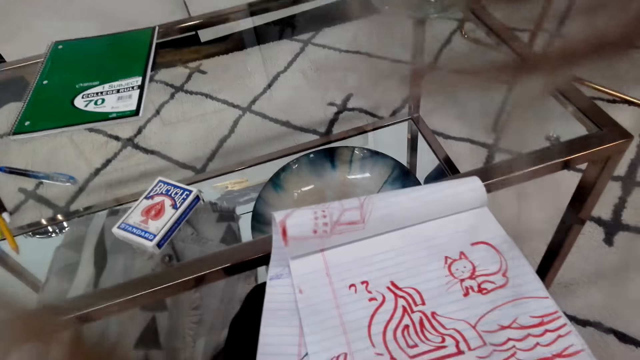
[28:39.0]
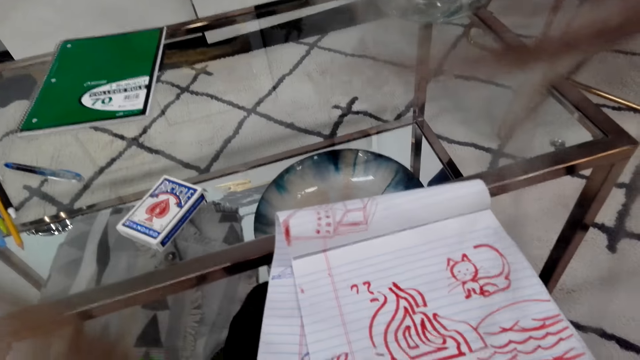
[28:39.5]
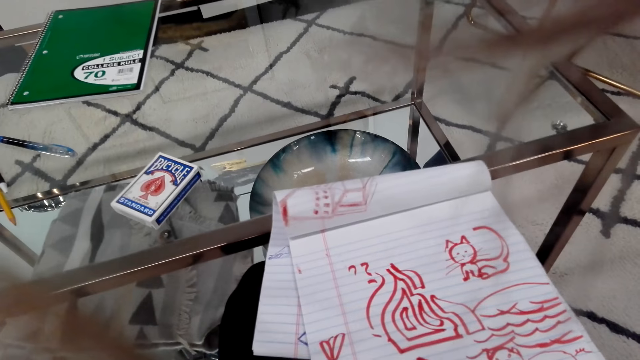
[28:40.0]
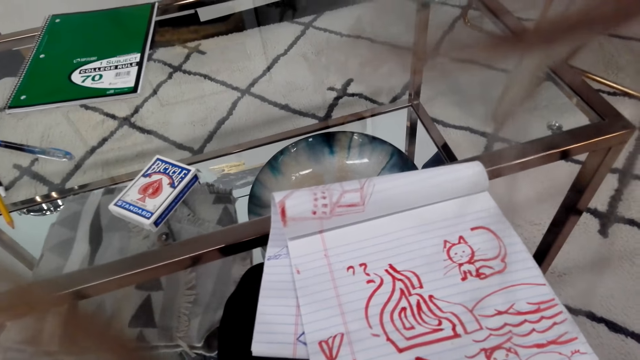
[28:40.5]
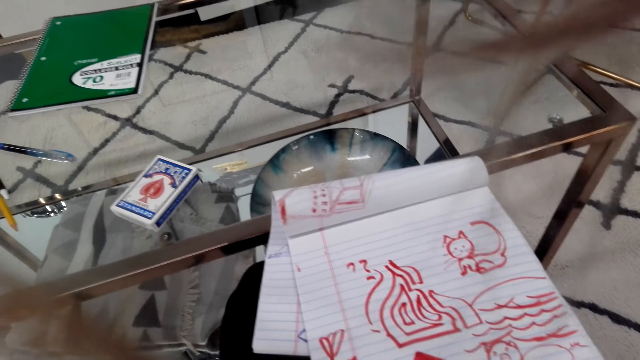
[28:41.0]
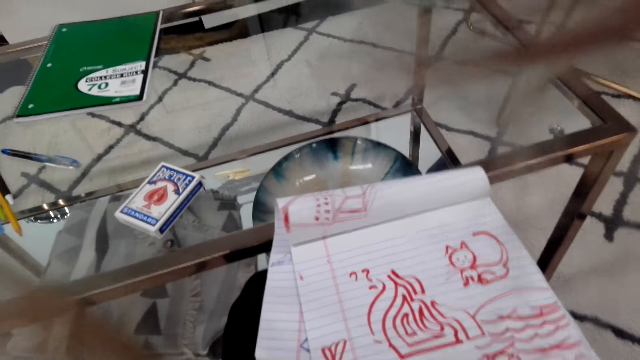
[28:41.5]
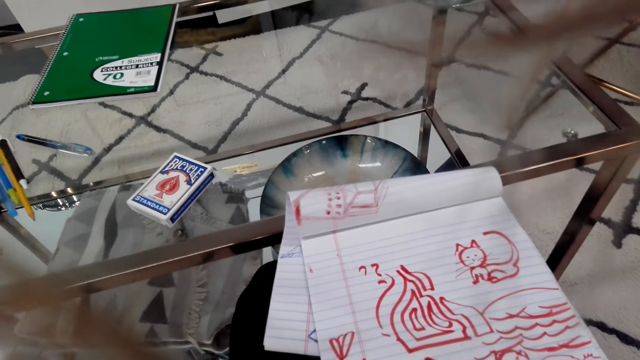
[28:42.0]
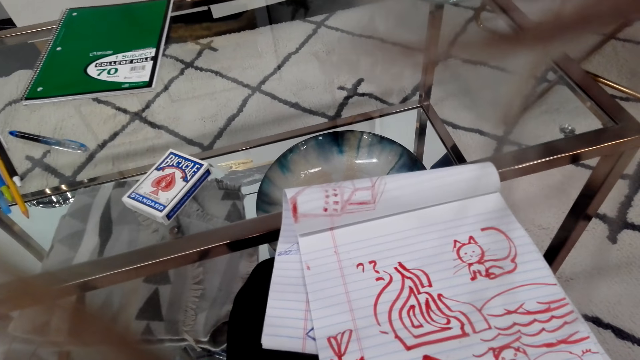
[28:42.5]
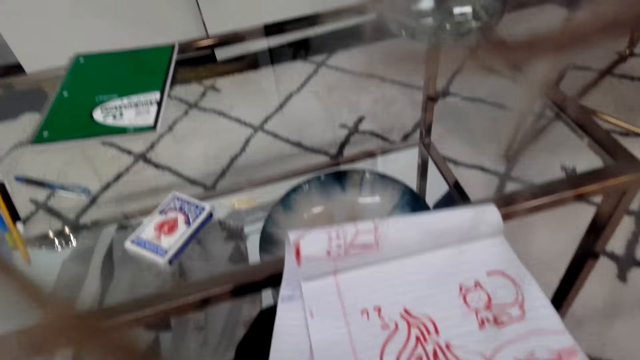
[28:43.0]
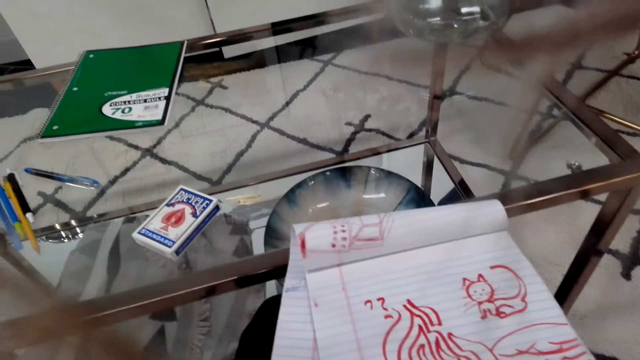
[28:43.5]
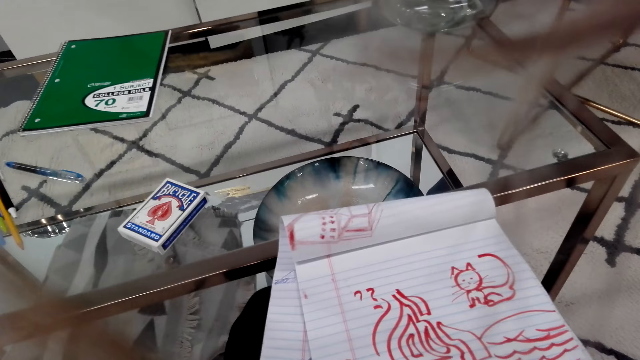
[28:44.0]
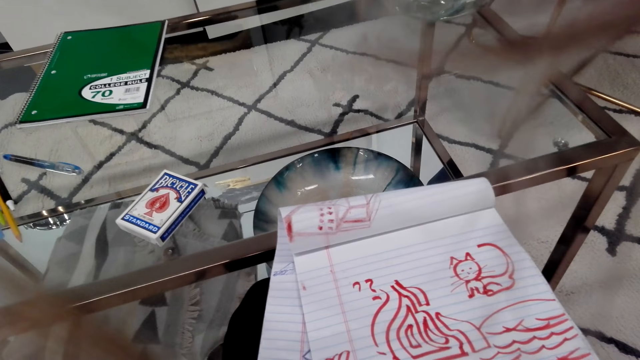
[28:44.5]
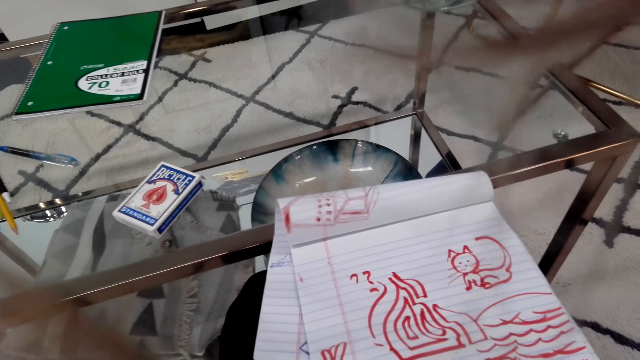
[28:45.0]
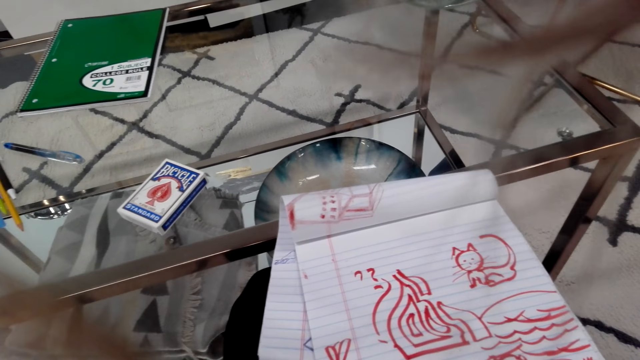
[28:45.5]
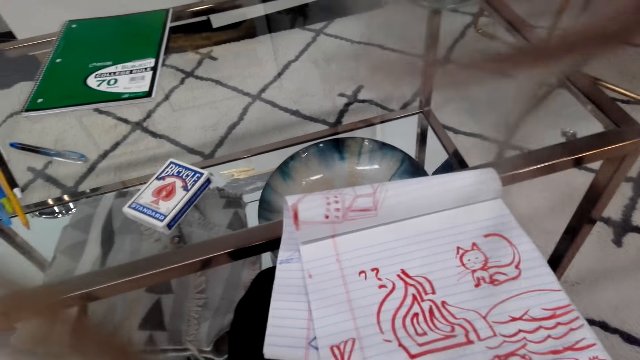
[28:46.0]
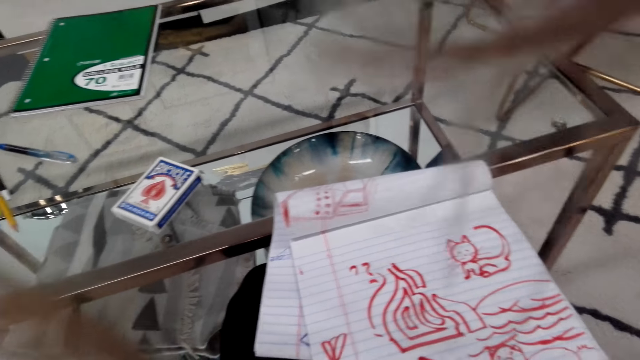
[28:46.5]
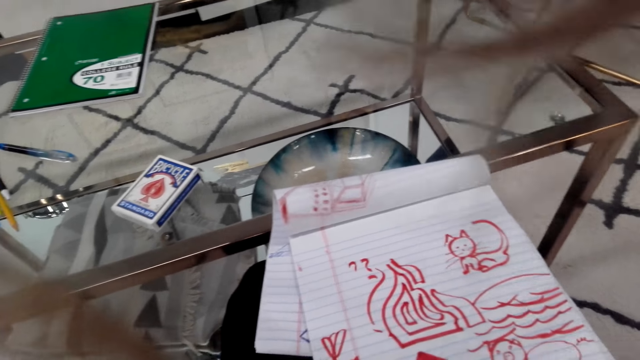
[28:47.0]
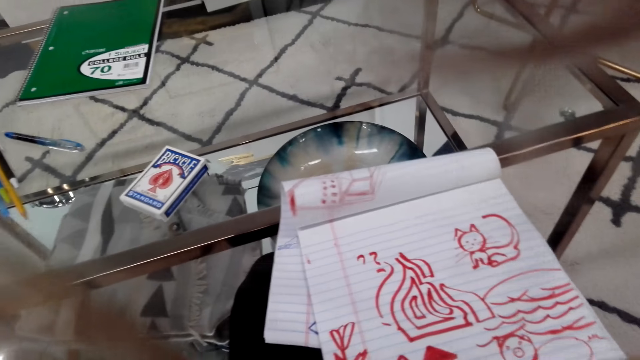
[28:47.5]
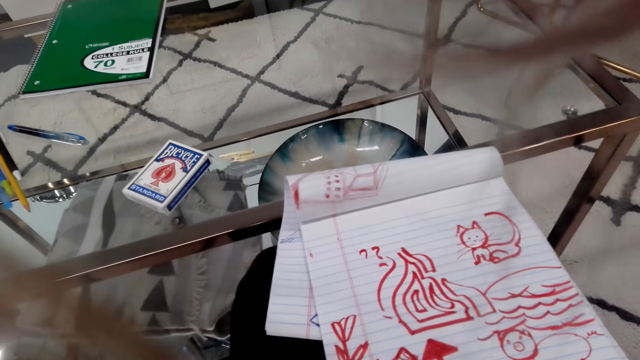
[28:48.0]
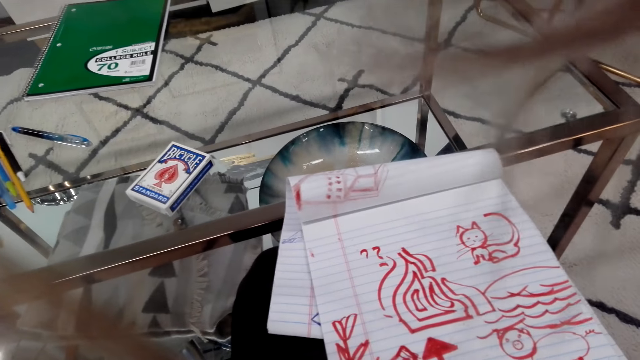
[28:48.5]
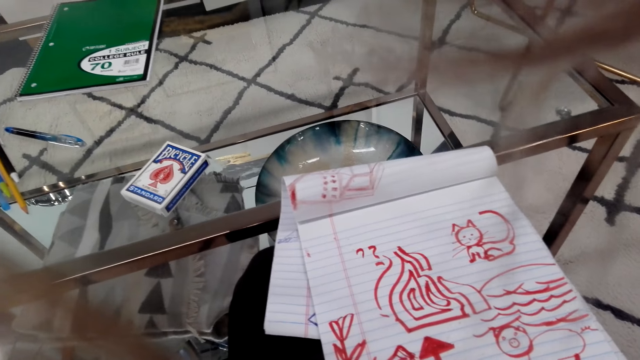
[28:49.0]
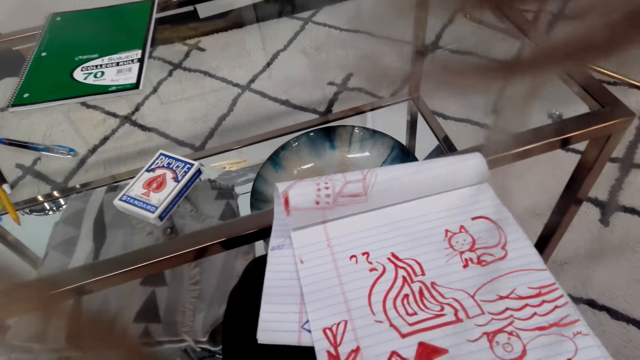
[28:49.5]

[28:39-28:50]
The camera wearer talks on the phone. They draw on the book.

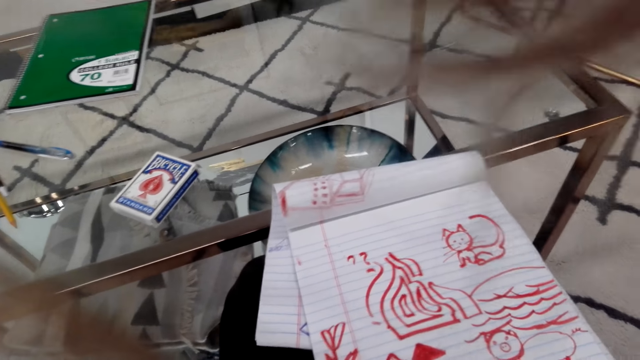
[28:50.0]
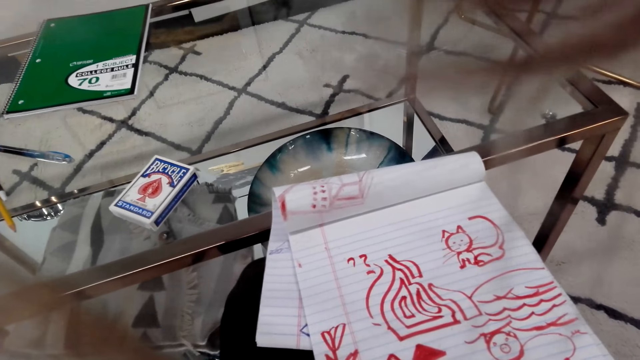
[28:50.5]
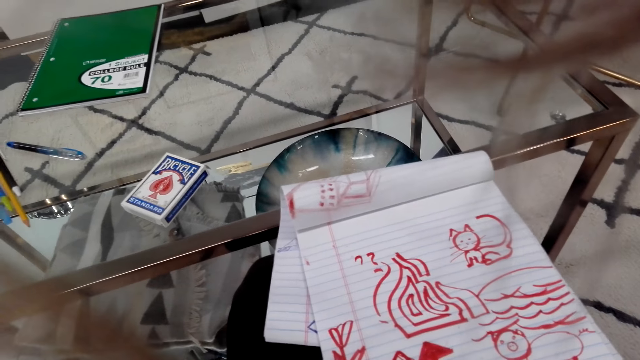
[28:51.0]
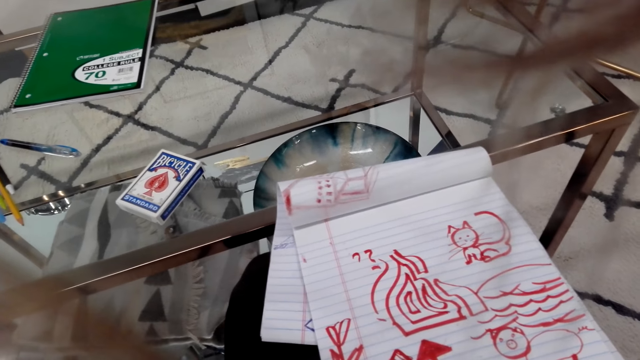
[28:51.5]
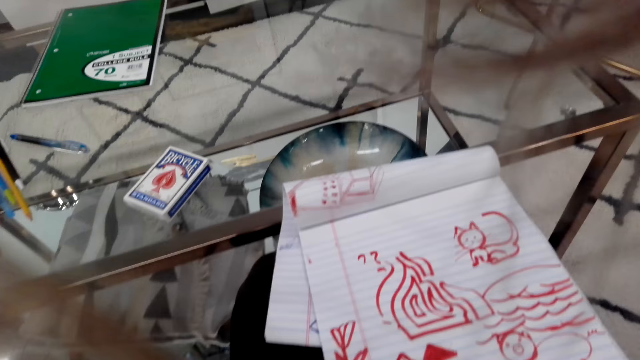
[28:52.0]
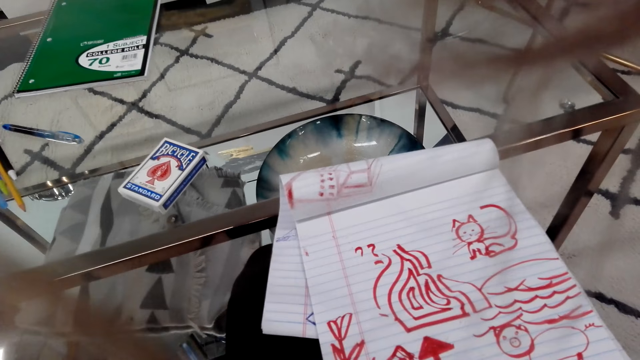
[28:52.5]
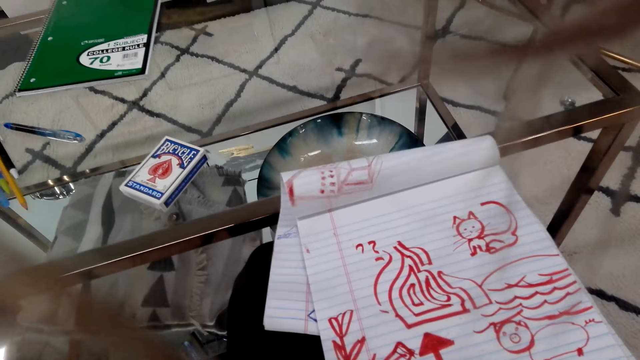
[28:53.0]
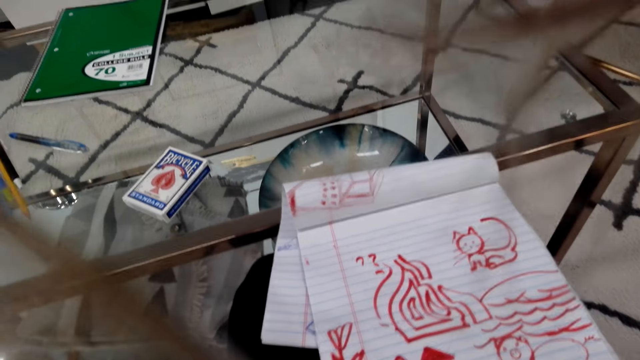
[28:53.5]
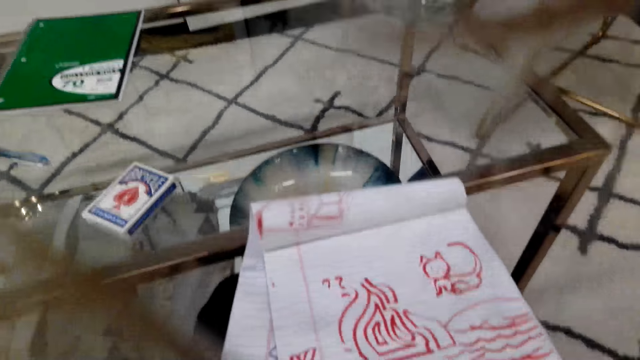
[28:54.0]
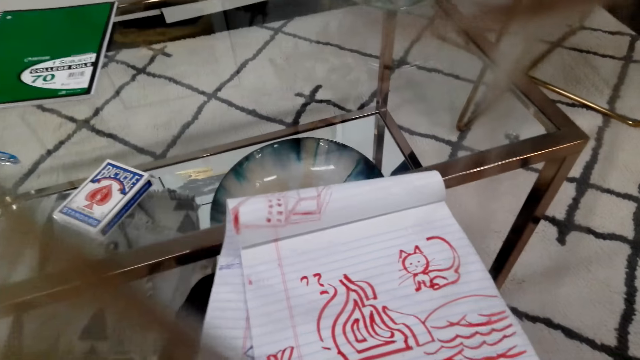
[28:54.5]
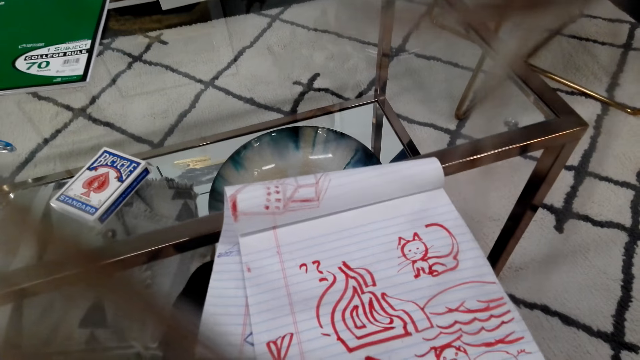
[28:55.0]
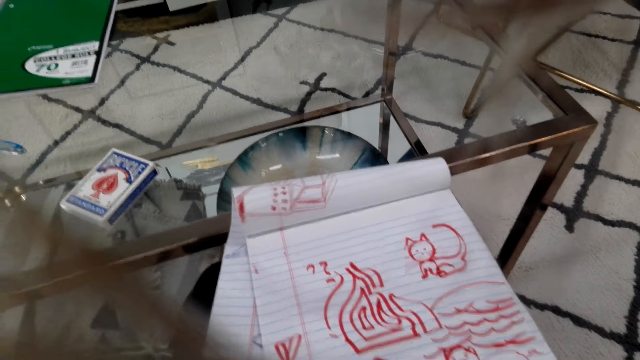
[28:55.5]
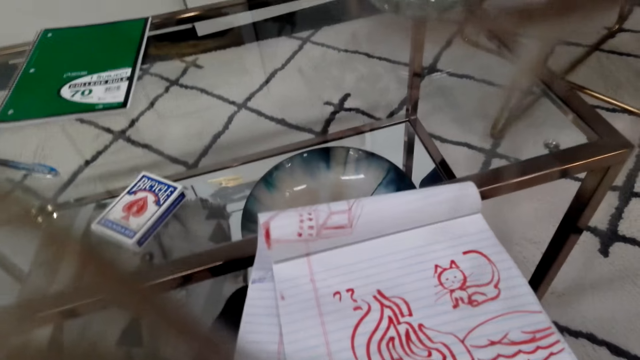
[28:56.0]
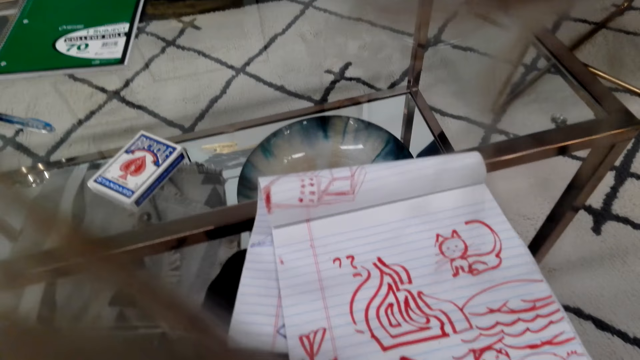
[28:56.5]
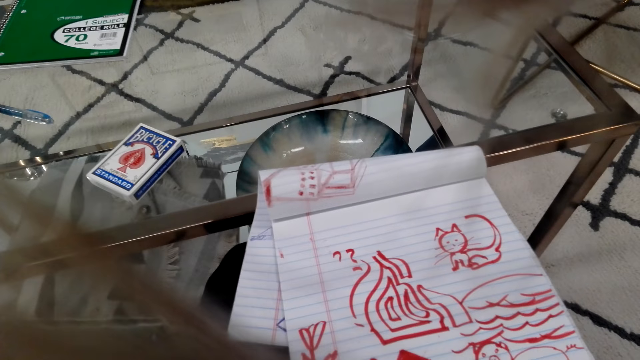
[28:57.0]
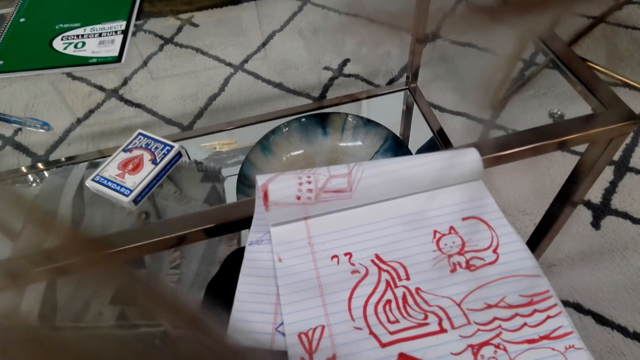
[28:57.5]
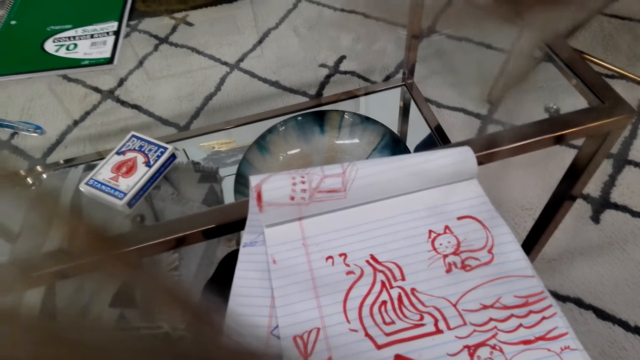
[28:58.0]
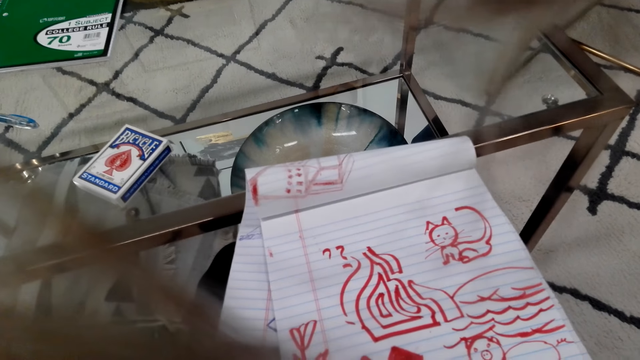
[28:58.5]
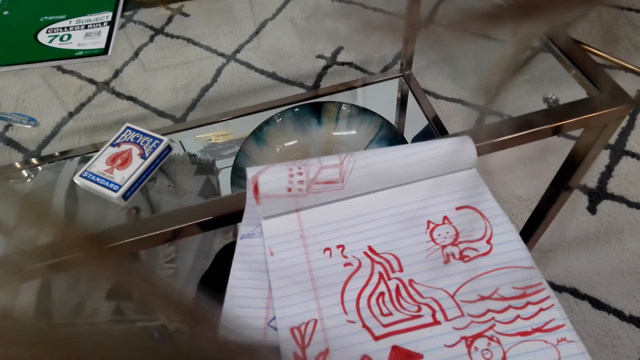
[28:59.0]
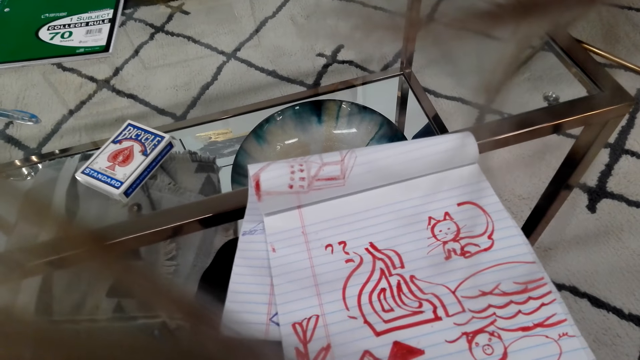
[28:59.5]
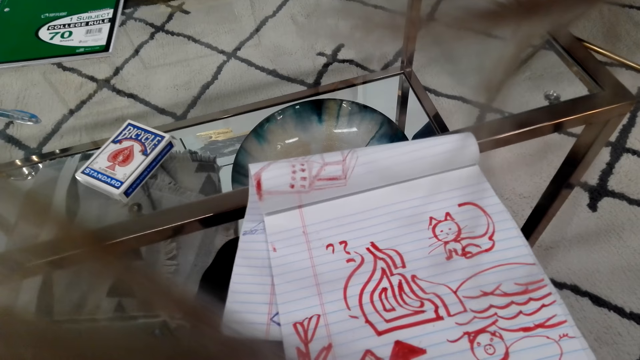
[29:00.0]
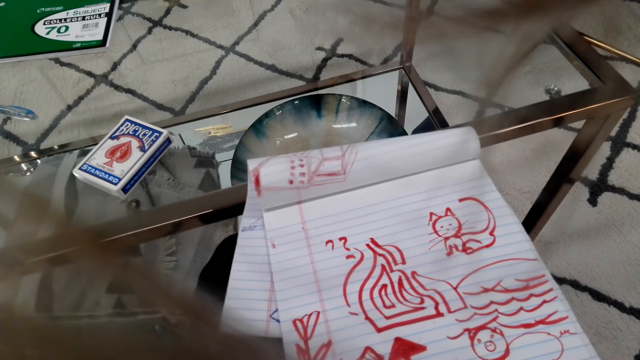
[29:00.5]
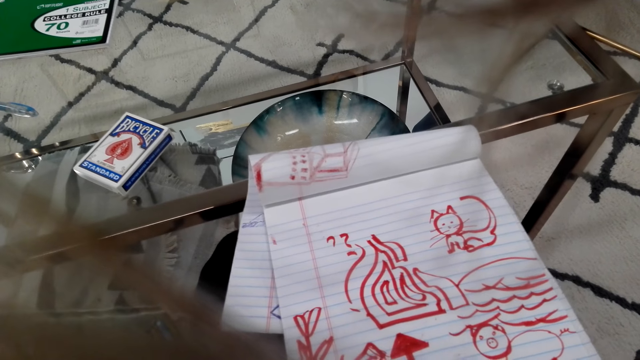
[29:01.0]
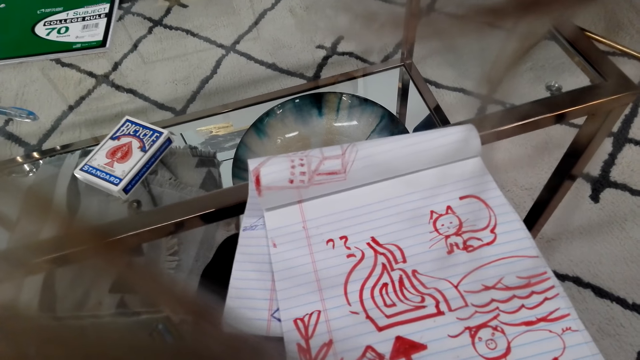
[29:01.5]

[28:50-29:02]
The camera wearer talks on the phone. They draw on the book. They converse. They draw on the book.
